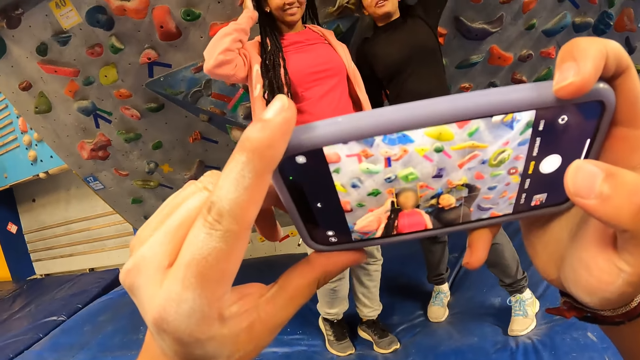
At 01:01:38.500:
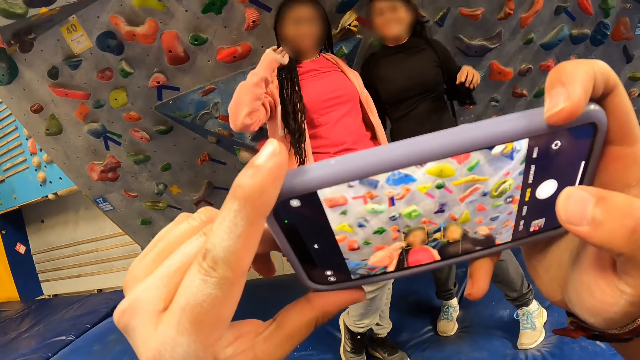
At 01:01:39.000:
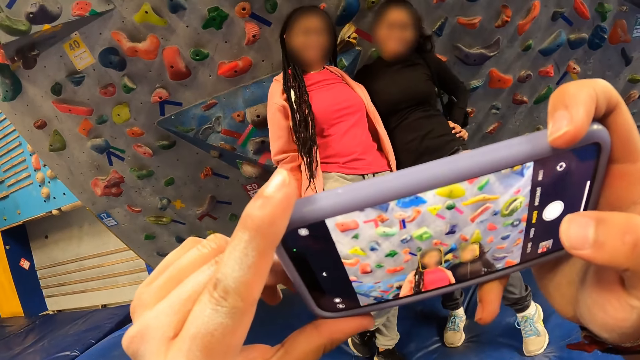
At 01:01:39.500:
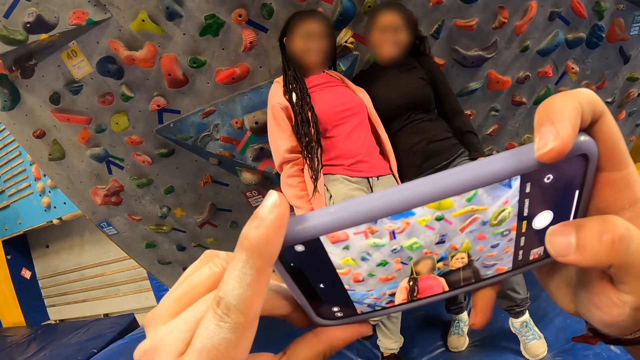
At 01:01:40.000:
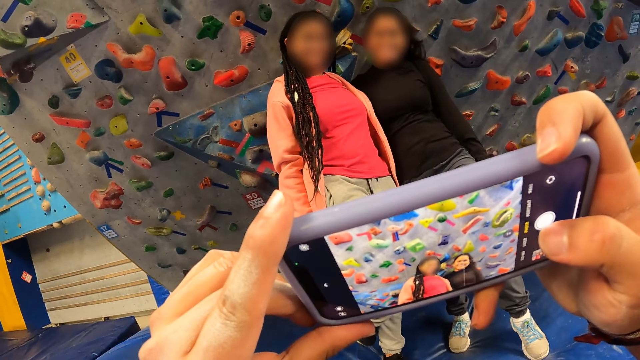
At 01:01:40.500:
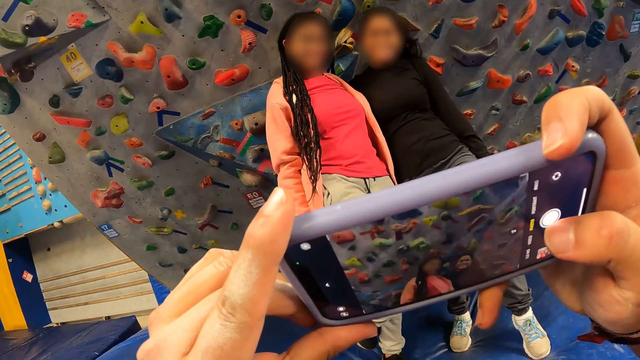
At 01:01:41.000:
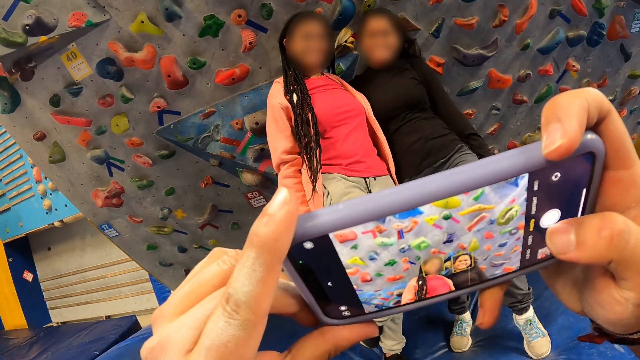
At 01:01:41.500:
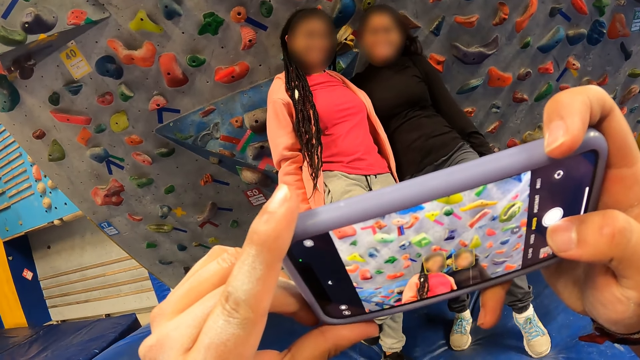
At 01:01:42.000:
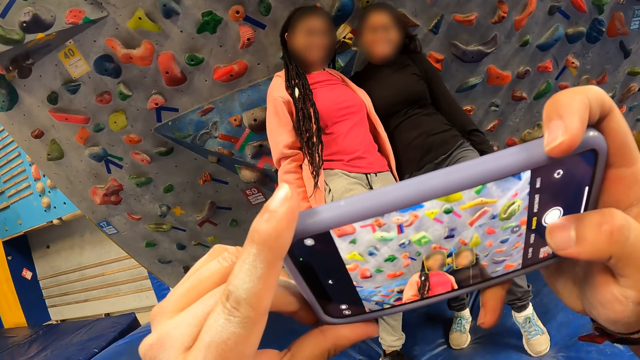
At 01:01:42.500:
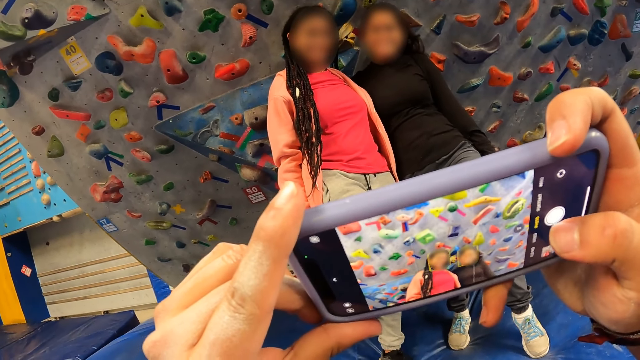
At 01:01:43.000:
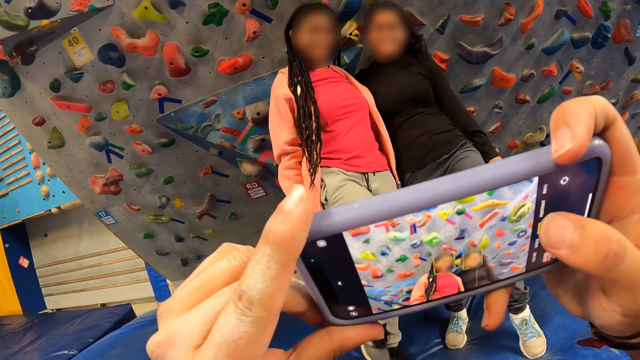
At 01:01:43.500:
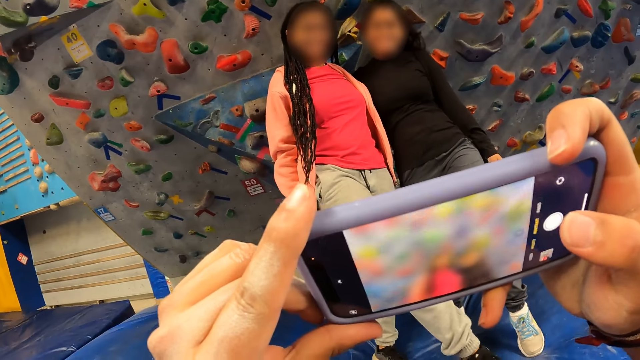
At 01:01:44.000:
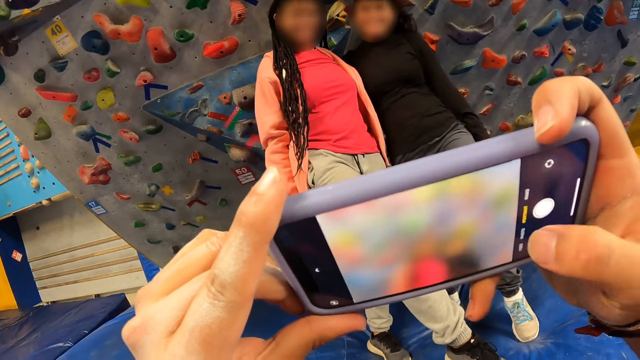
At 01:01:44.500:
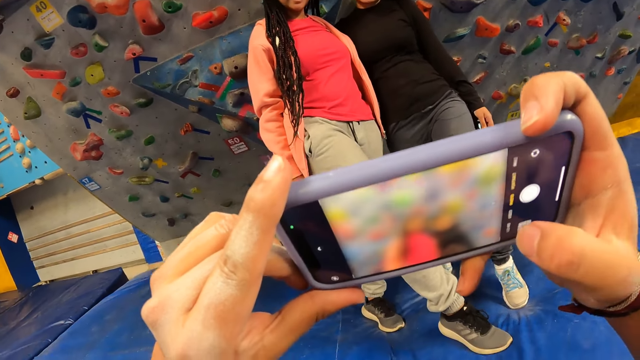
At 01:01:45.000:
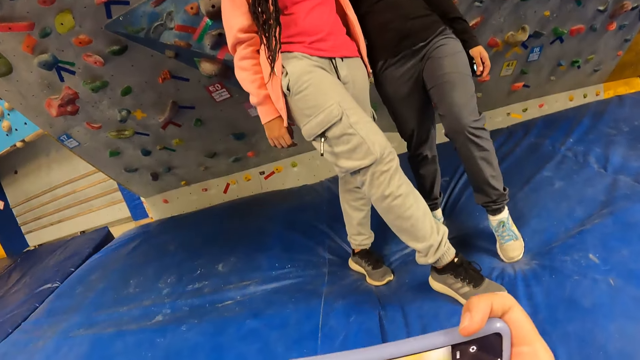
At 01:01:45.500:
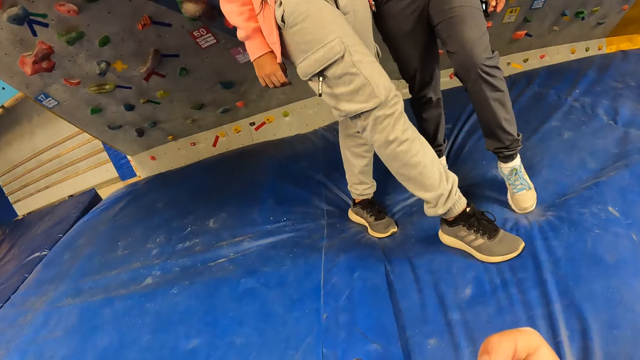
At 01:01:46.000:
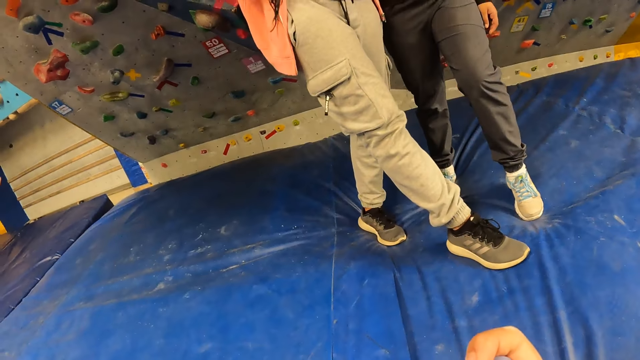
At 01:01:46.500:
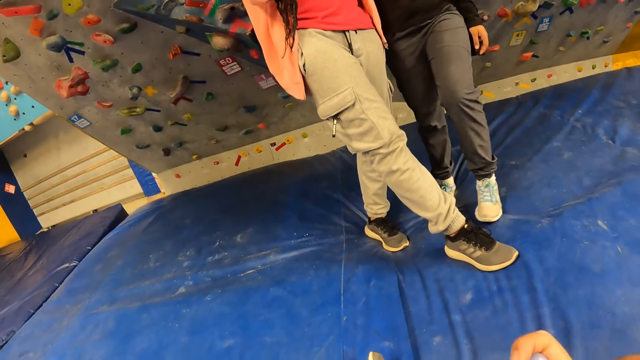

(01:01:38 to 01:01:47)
The camera wearer takes a photo of a woman and another woman with the phone in both hands. The first woman touches her hair with her right hand. The other woman places her left hand on her waist. The first woman puts her right leg forward. The camera wearer takes a photo of the first woman and the other woman with the phone in both hands.

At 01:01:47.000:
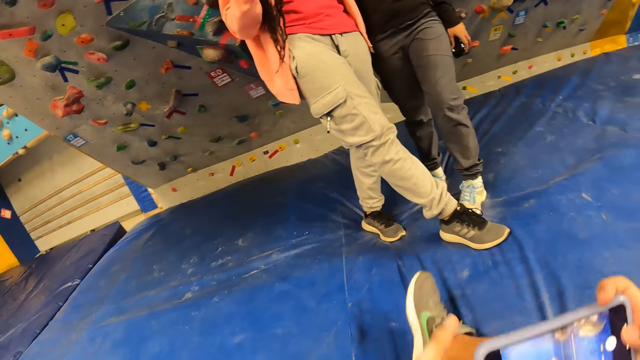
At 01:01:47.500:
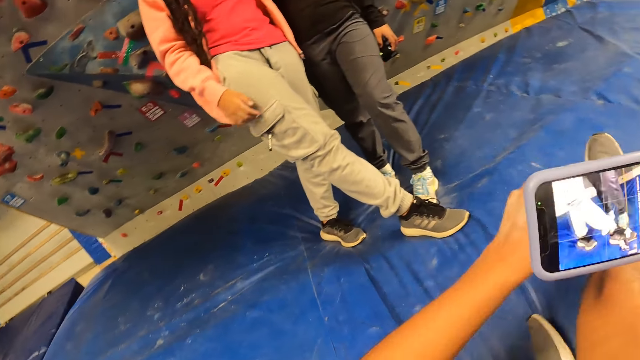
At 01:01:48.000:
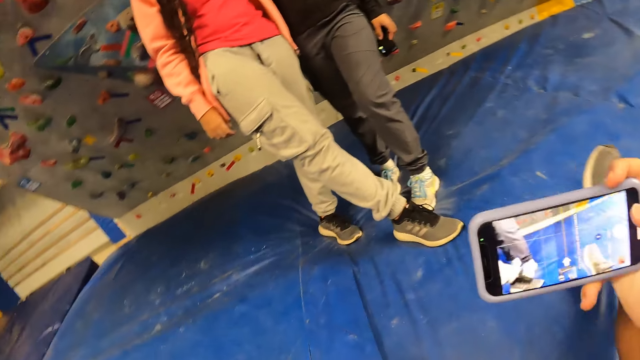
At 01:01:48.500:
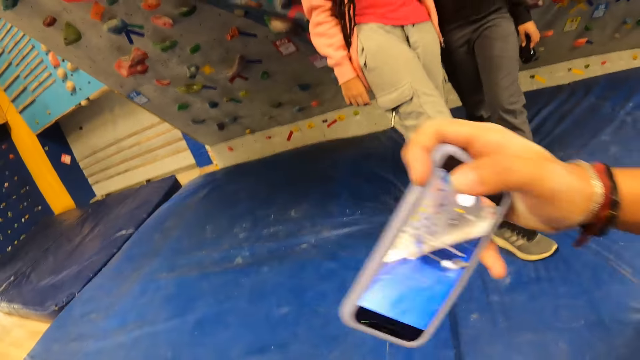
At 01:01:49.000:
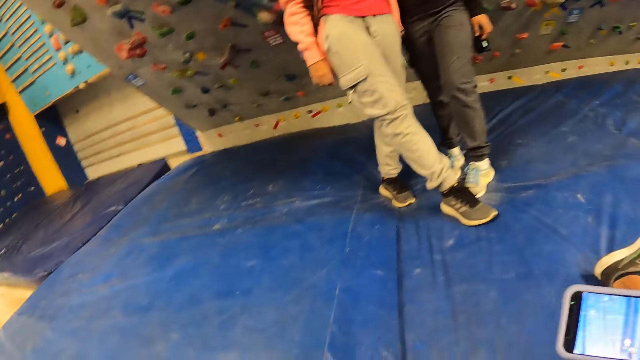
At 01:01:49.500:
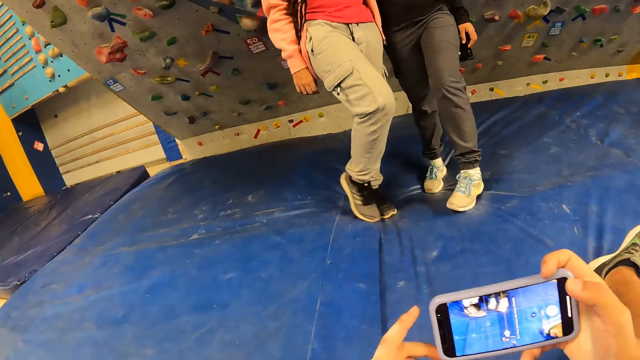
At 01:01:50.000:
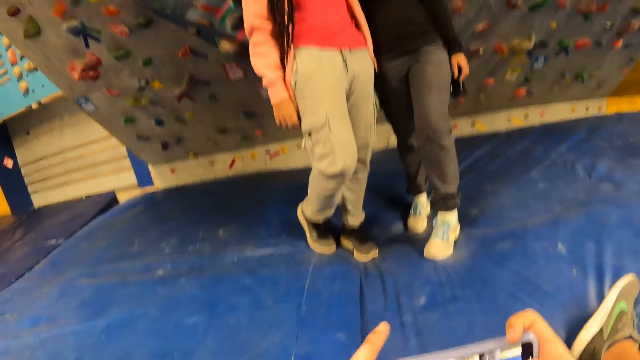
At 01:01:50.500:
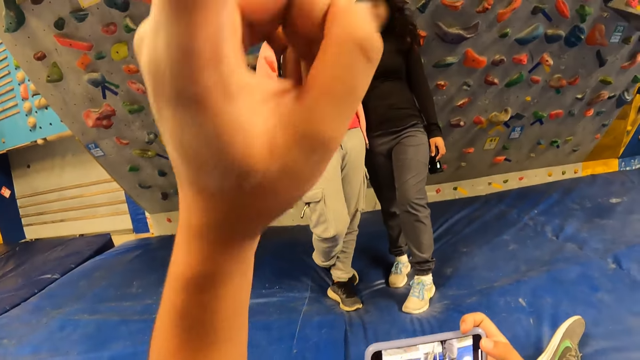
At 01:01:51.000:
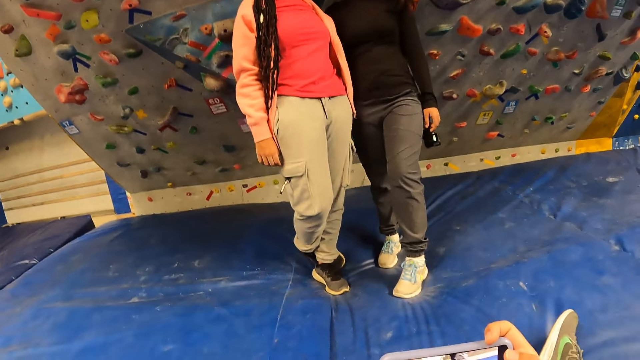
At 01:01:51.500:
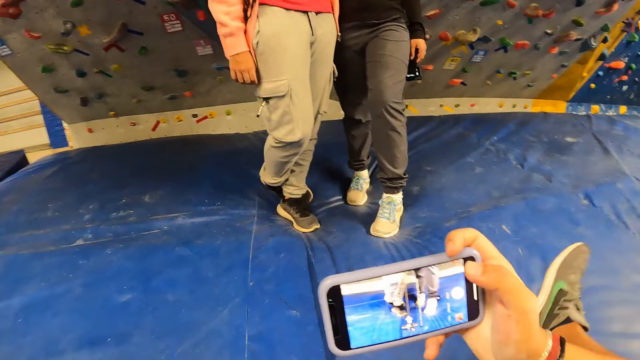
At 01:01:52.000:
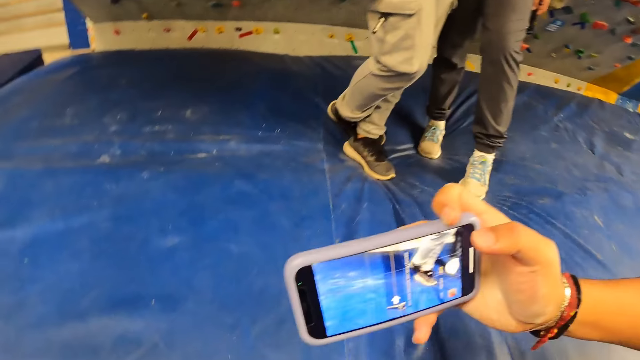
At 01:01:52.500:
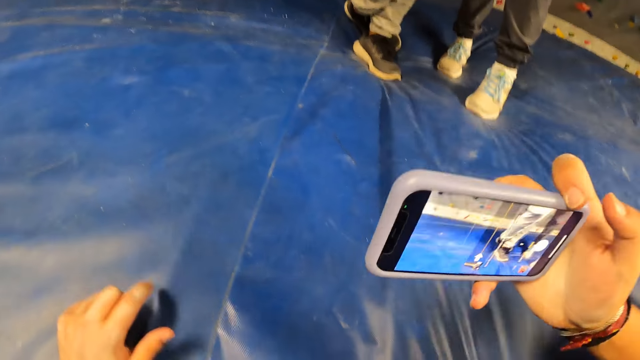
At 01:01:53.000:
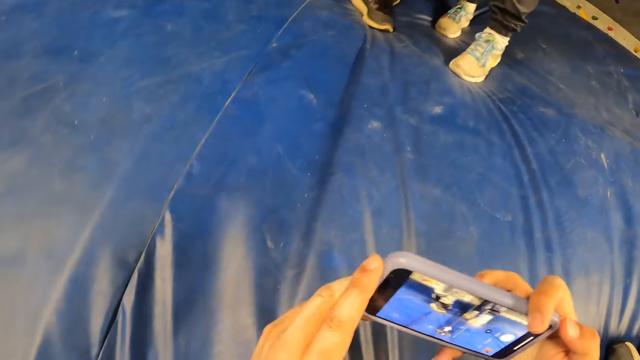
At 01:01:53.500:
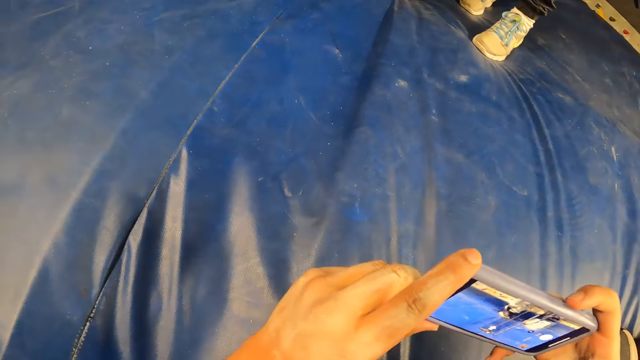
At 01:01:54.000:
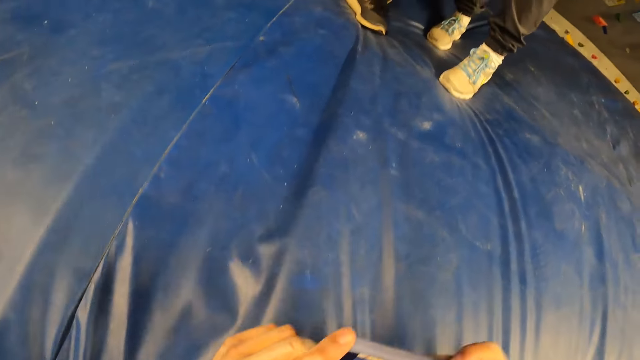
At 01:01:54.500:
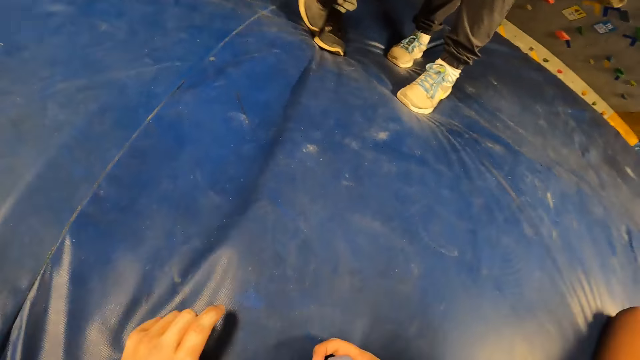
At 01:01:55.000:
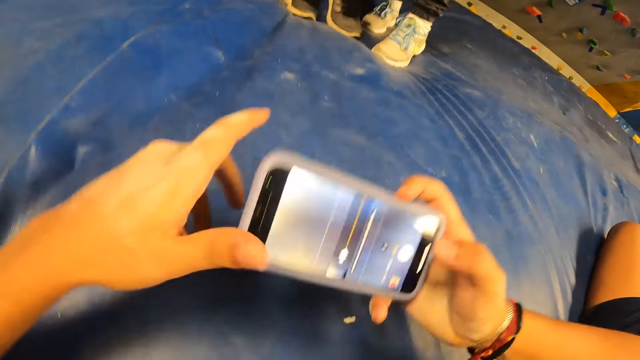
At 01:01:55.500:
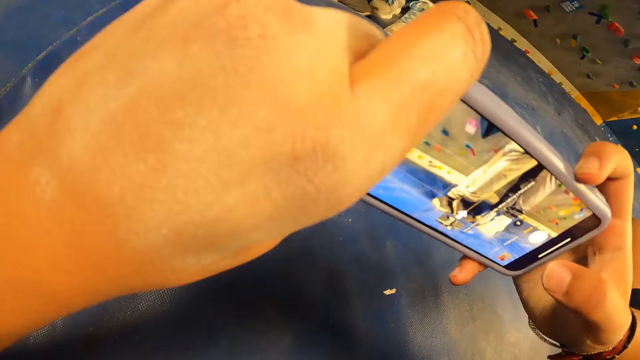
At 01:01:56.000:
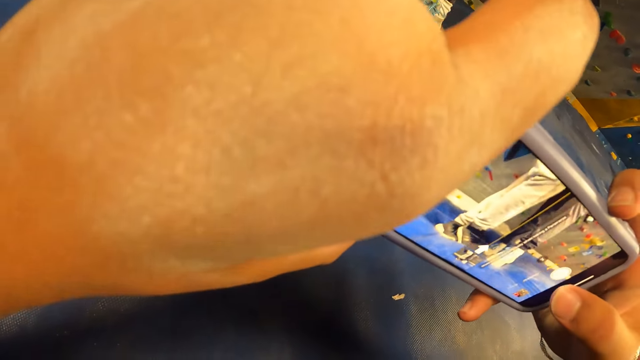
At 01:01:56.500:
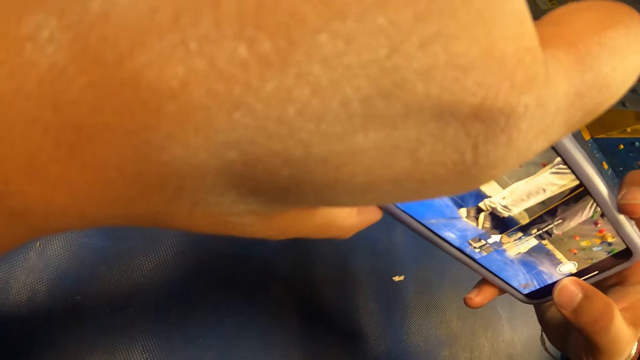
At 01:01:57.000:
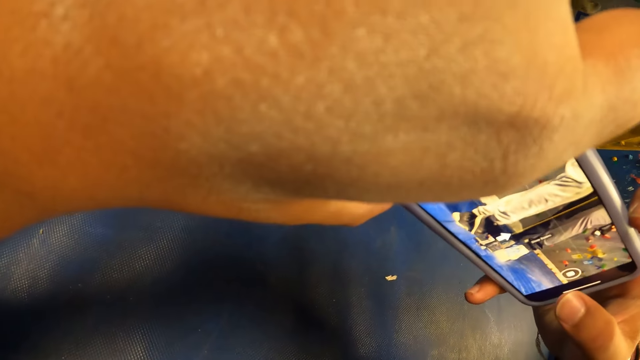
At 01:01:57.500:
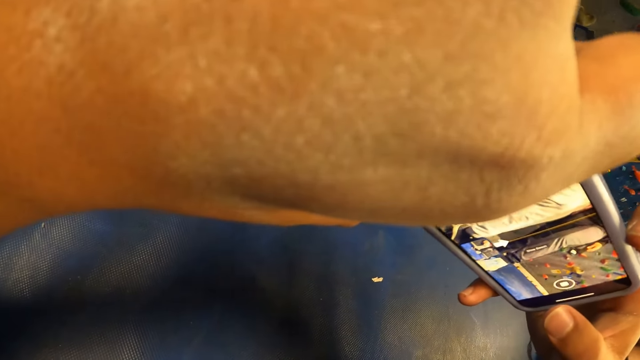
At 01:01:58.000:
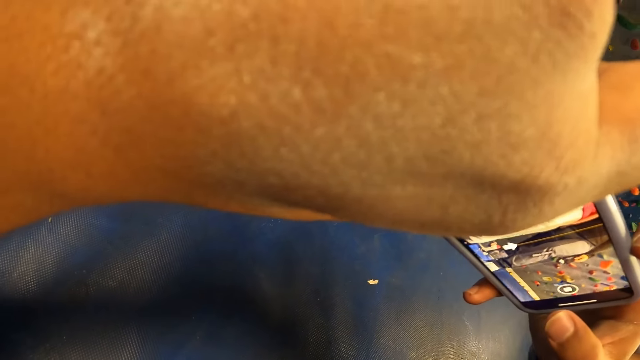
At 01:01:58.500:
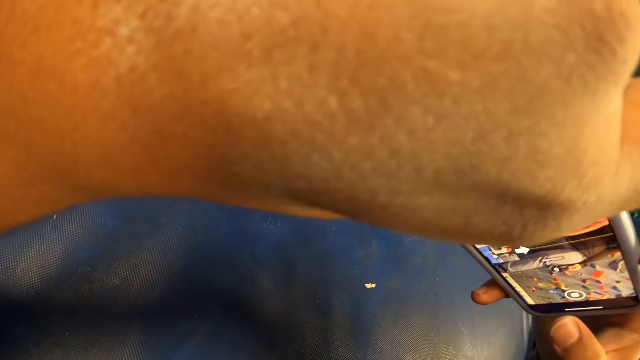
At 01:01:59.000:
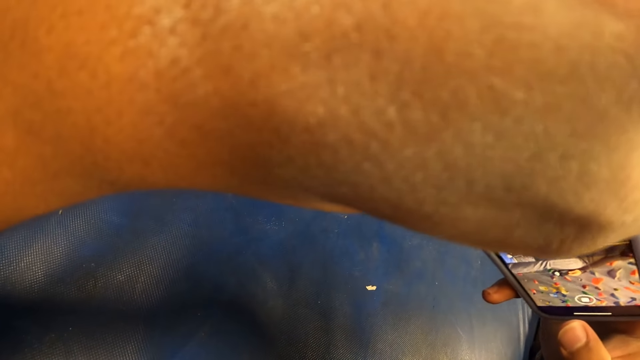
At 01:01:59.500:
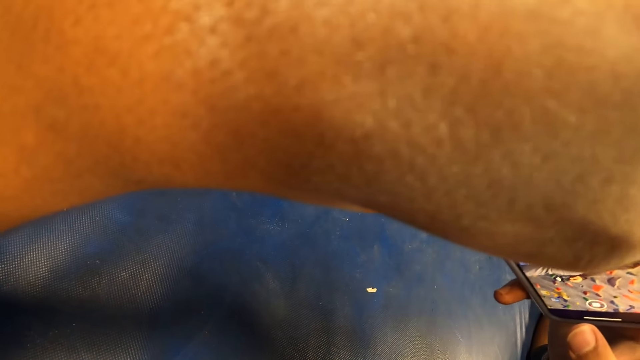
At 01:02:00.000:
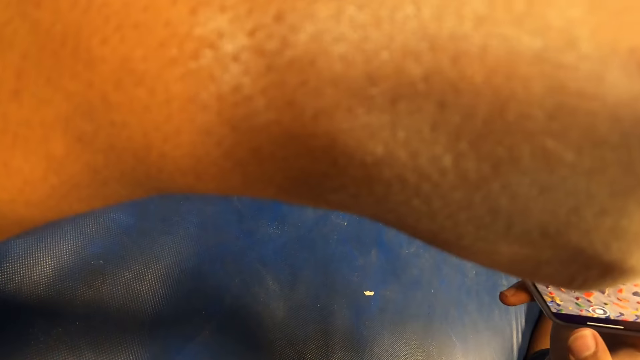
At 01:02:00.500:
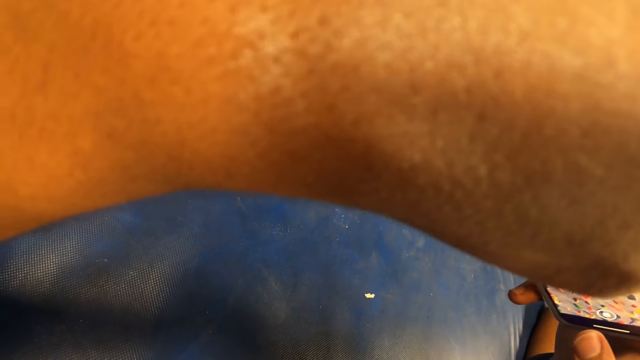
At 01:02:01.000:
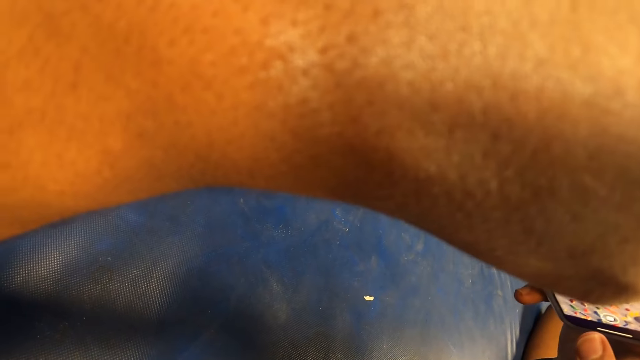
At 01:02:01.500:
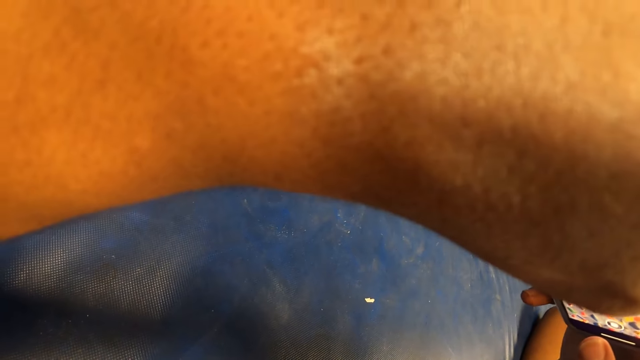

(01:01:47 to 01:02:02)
The camera wearer holds the phone with his right hand. He holds the phone with both hands. He raises his left hand. He lies on the floor. He holds the phone with both hands. He takes a photo of a woman and another woman with the phone in both hands.
